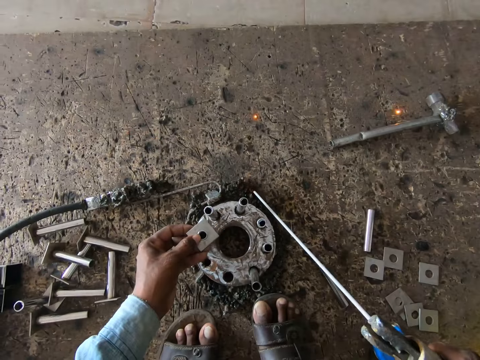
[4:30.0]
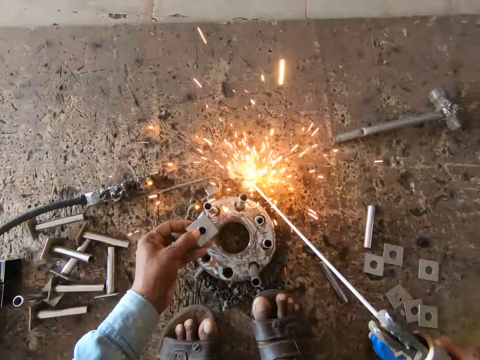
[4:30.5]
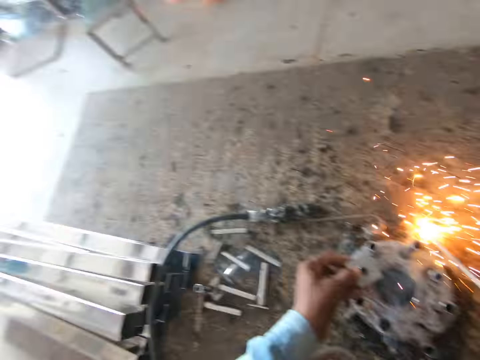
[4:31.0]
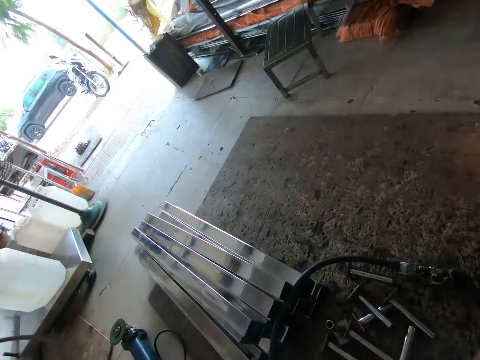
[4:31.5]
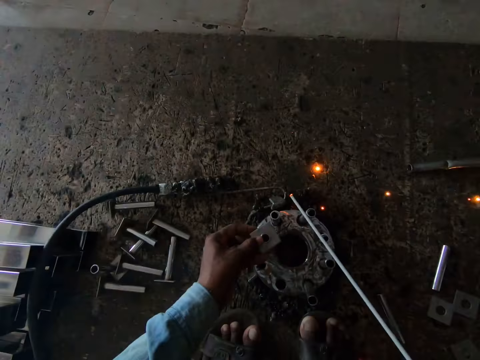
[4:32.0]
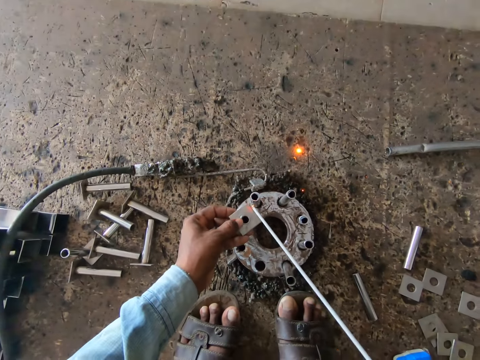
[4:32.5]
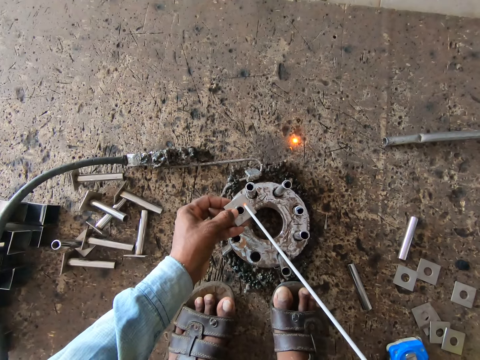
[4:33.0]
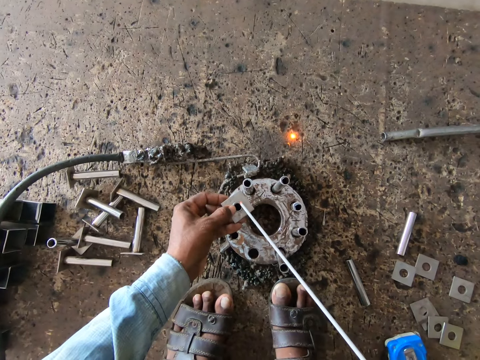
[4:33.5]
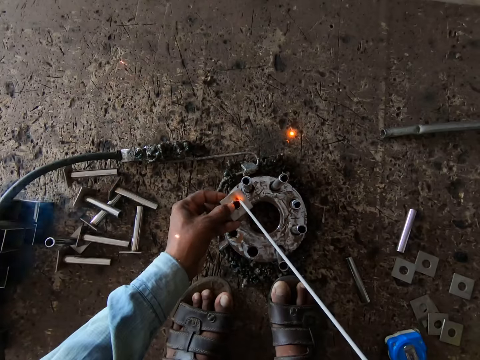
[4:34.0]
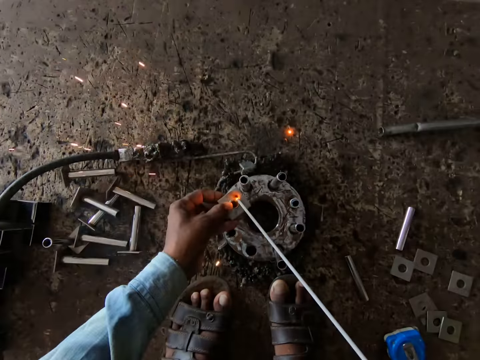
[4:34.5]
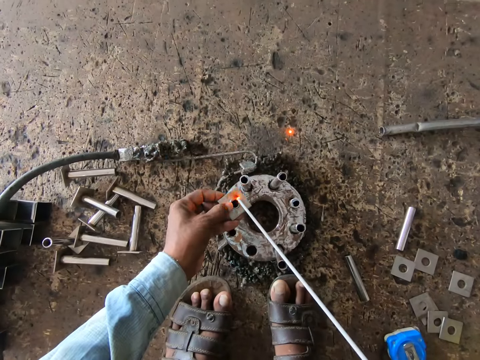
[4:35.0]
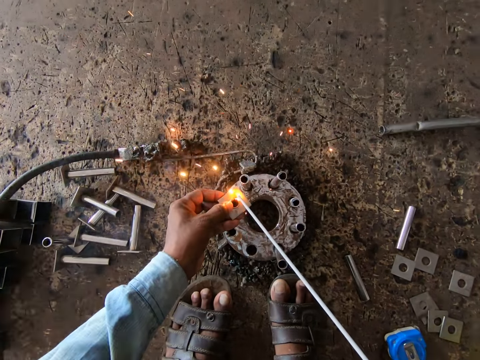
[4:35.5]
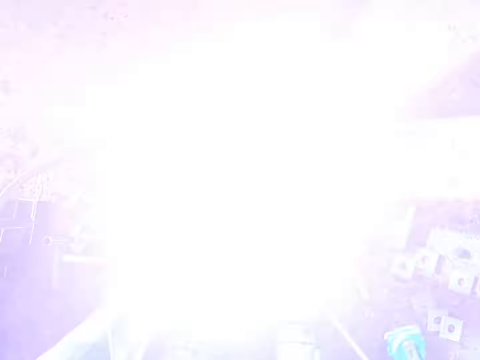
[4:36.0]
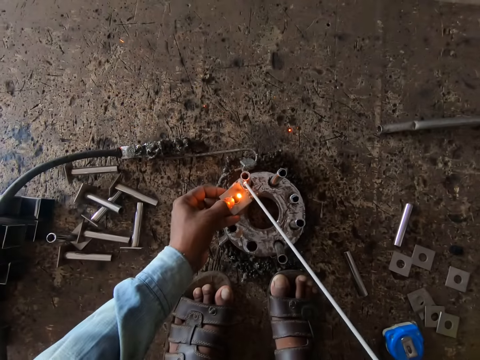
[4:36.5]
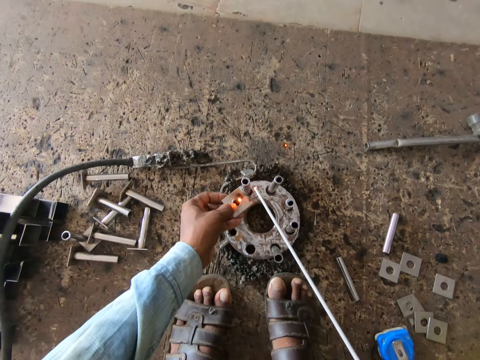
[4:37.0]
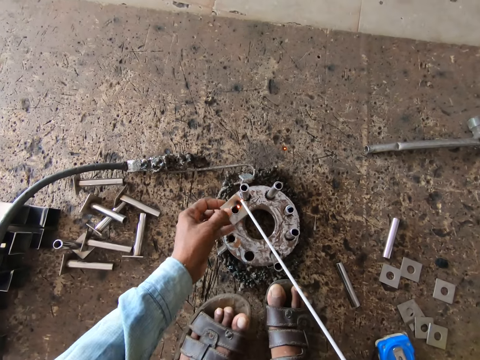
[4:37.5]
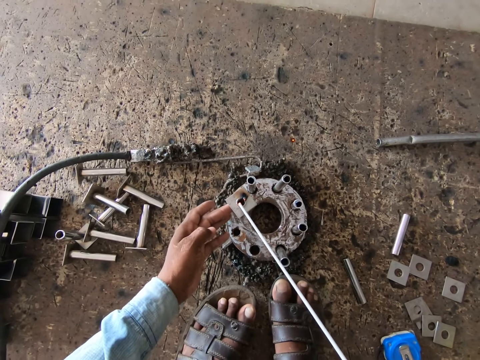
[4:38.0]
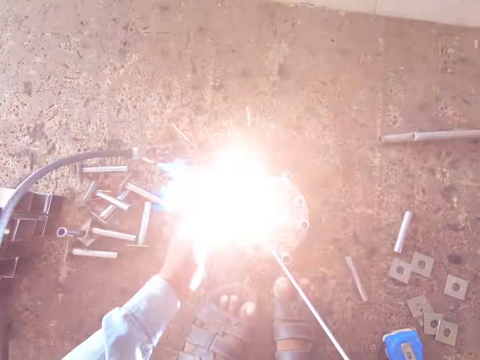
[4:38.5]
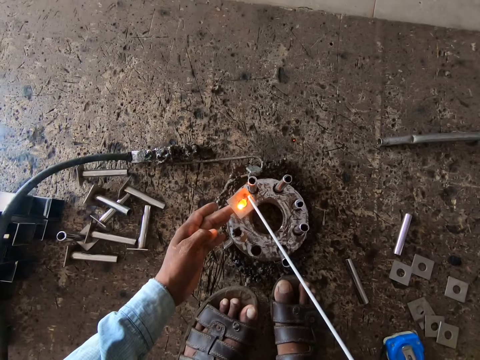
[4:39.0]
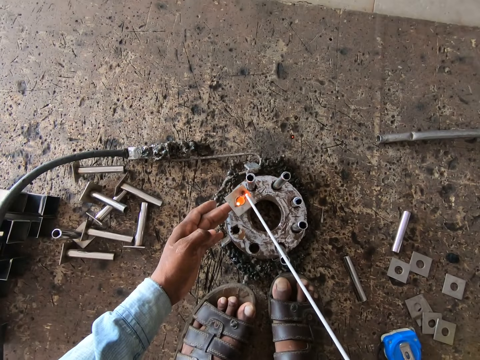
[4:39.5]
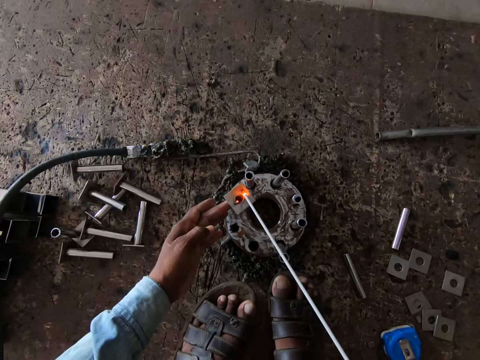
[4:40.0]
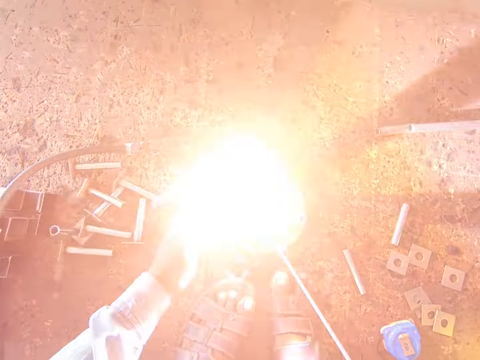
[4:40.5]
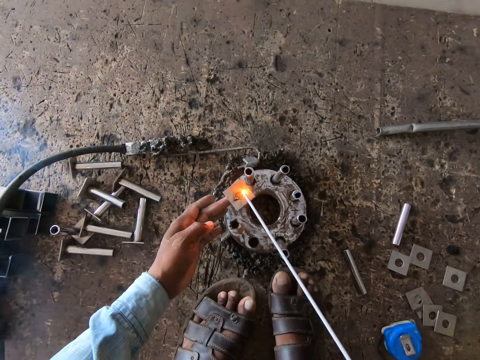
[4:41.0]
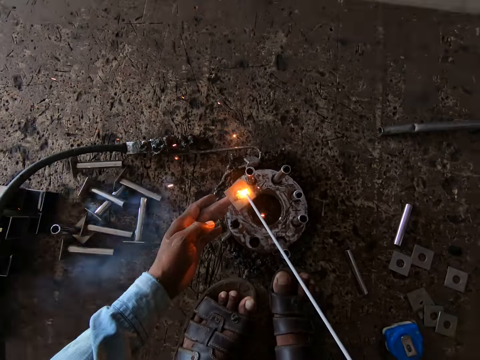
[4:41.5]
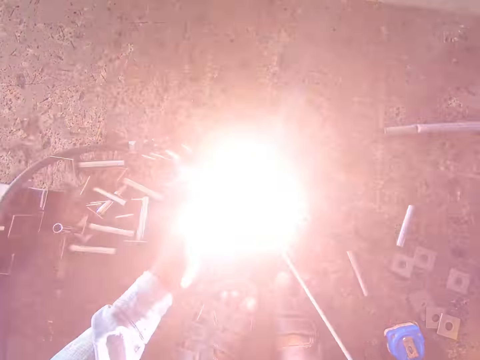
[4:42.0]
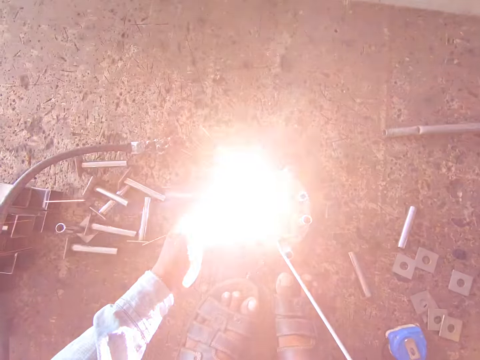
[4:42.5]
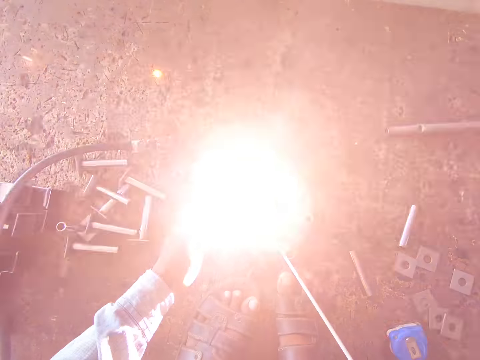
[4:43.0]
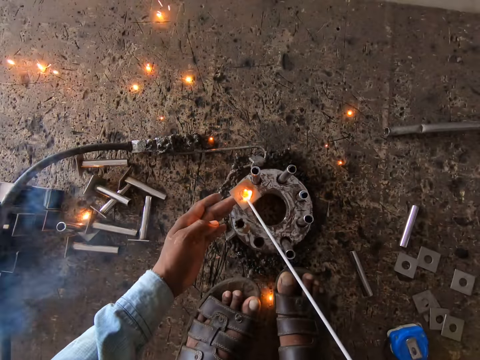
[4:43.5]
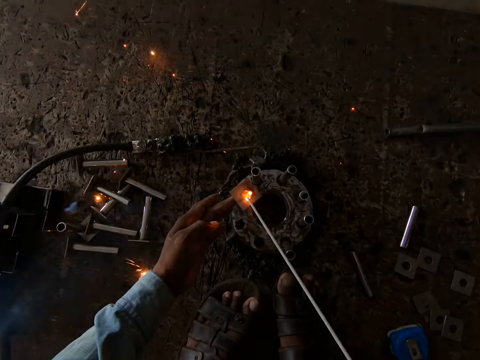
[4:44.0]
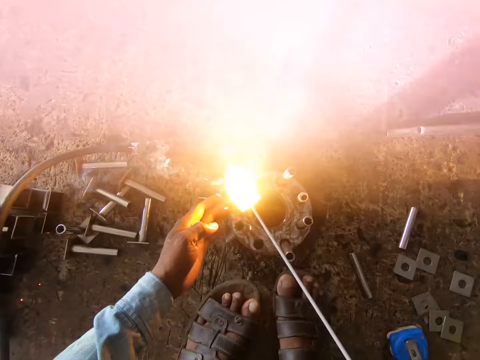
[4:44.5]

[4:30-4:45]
The camera wearer uses the welding rod holder. He welds the metal plate to the metal pipe with the electrode holder in his right hand.

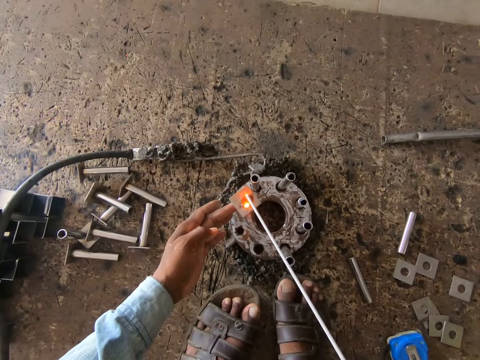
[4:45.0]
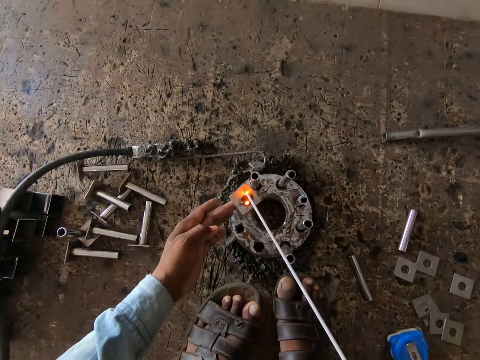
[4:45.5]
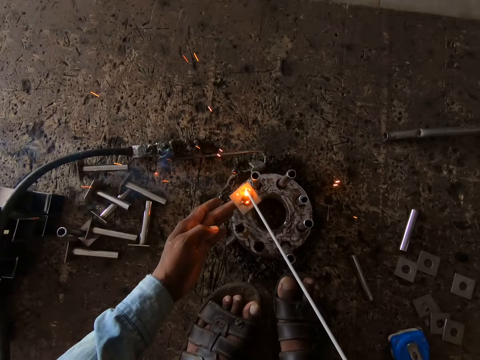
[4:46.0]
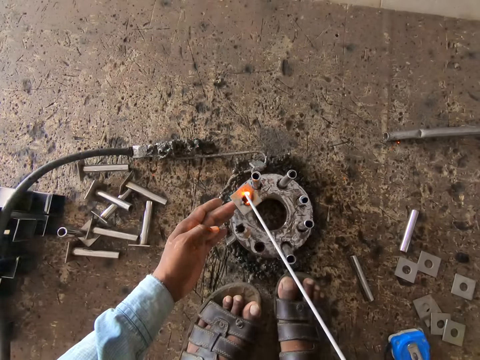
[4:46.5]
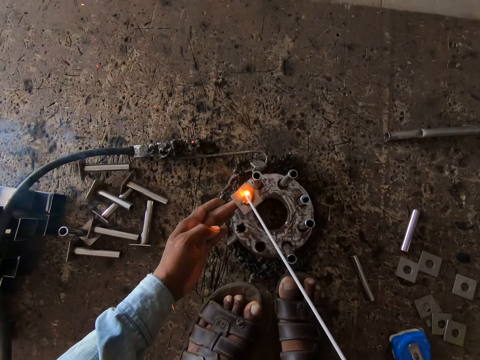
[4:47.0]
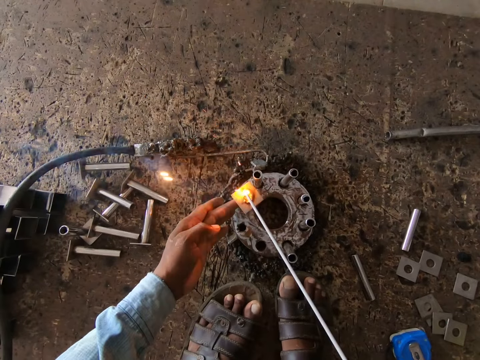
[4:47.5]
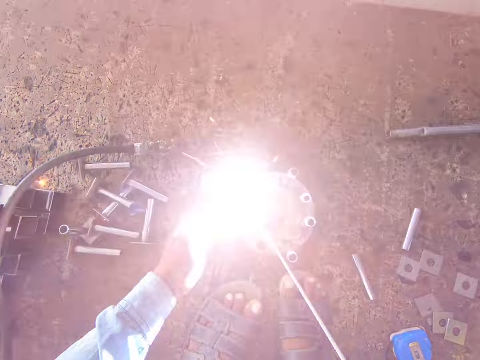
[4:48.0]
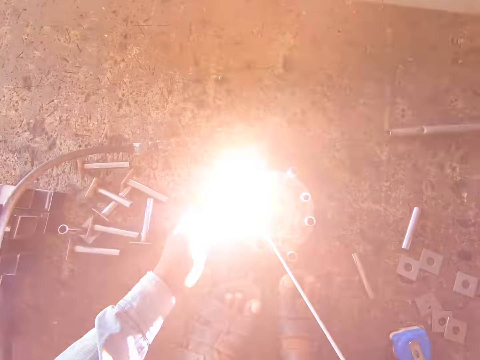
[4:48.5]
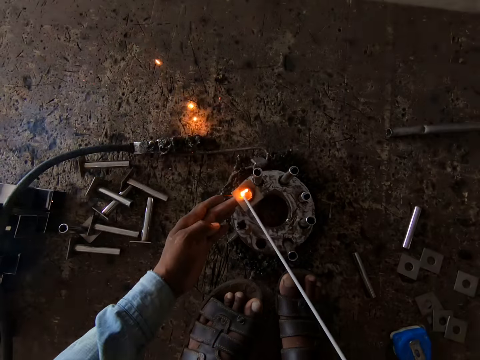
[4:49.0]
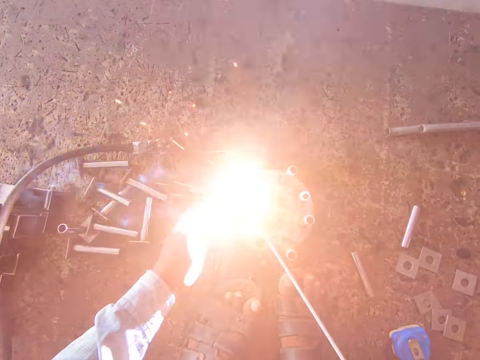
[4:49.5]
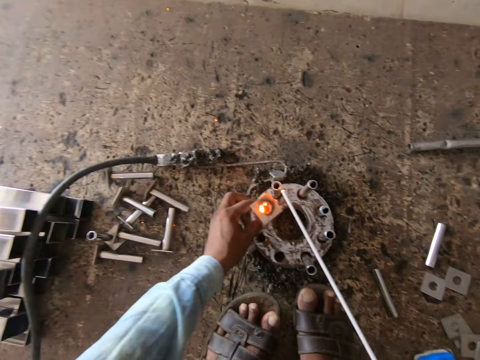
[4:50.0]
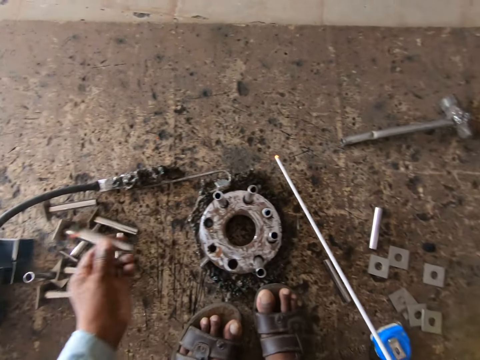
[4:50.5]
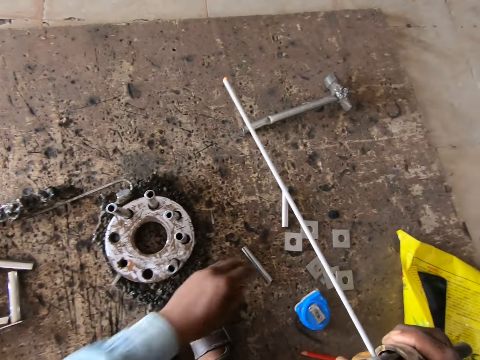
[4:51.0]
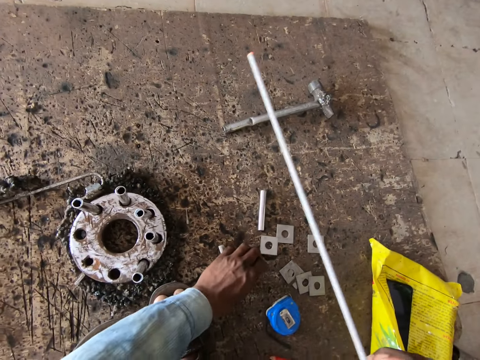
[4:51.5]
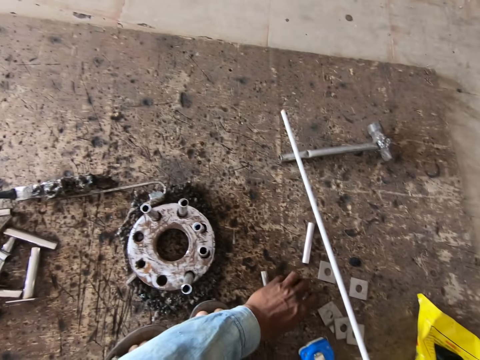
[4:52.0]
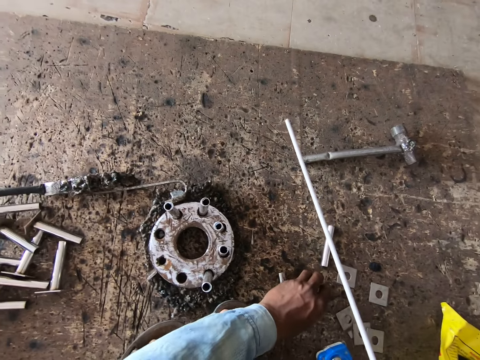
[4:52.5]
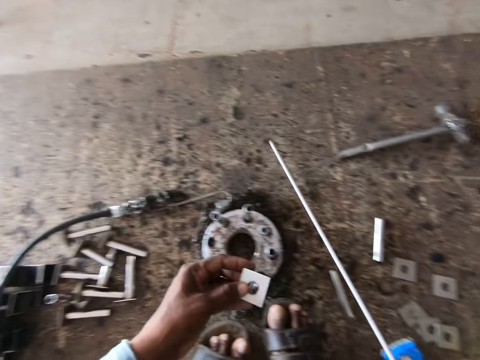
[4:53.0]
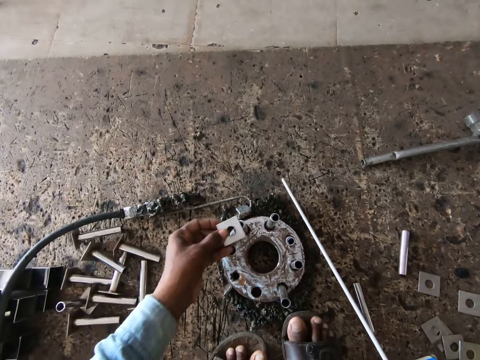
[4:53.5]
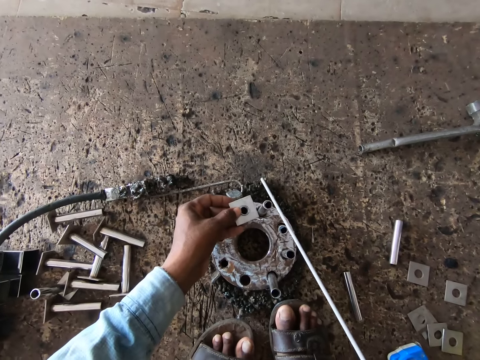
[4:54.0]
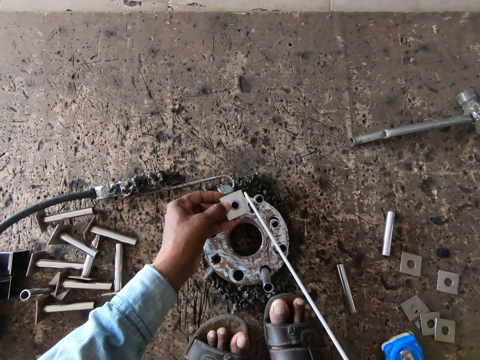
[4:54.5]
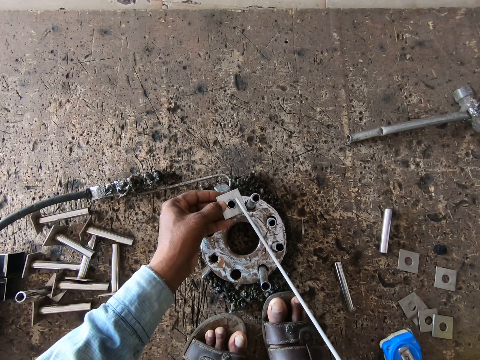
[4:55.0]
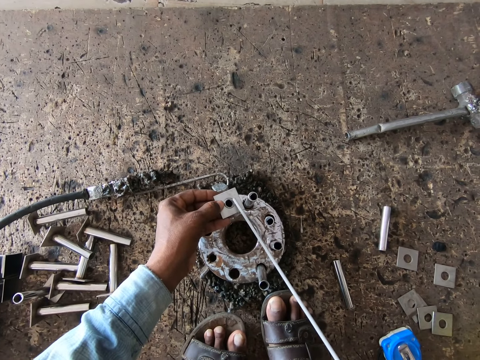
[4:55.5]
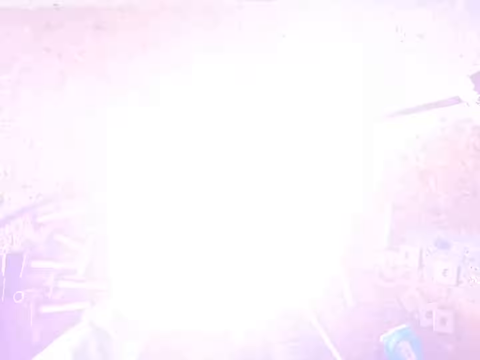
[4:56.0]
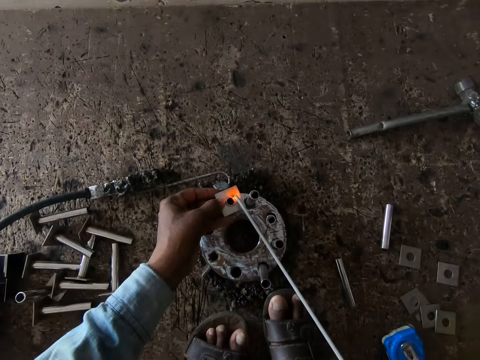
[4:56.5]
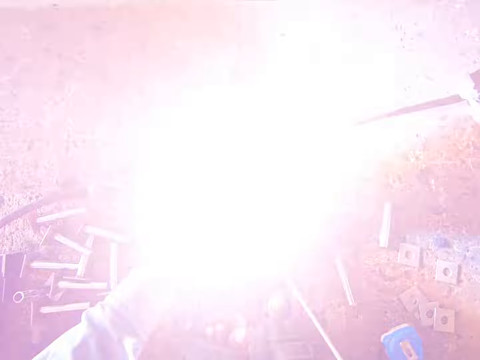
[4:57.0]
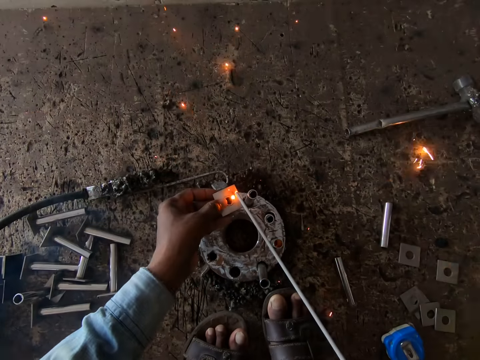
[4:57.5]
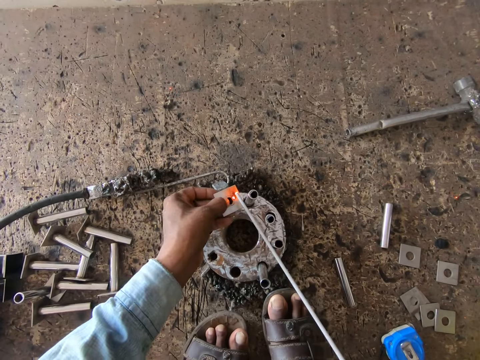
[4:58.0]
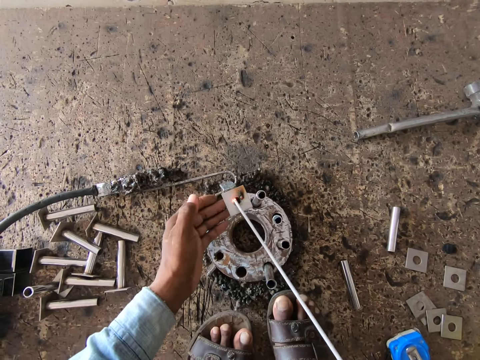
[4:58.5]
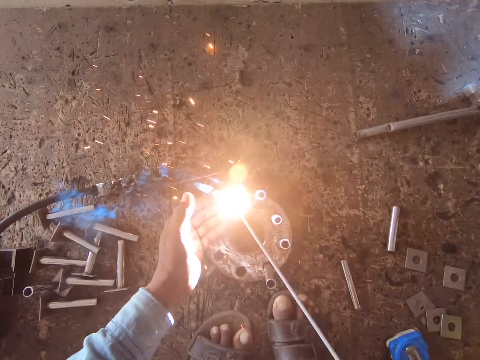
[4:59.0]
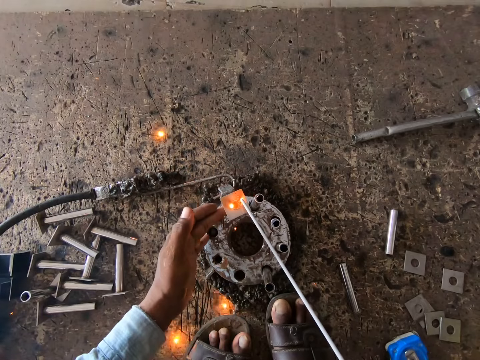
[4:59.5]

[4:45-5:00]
The camera wearer throws the welded piece of metal in his left hand on the ground. He moves a piece of metal on the ground with his left hand. He picks a piece of metal from the ground with his left hand. He places the piece of metal in his left hand on a piece of metal in the round metal on the ground. He welds the piece of metal in his left hand to the piece of metal in the round metal with the welding tong in his right hand.
